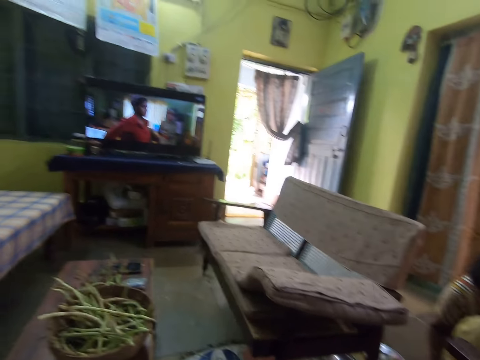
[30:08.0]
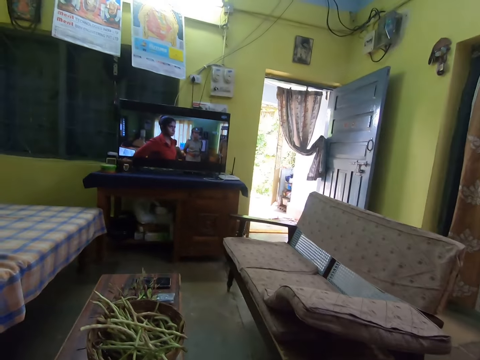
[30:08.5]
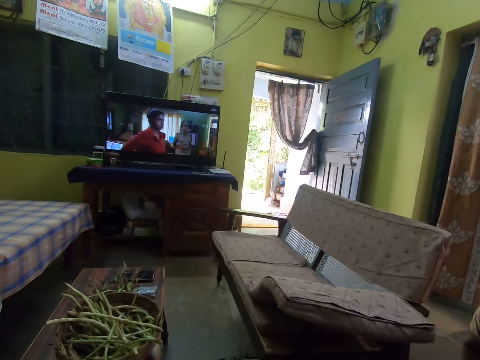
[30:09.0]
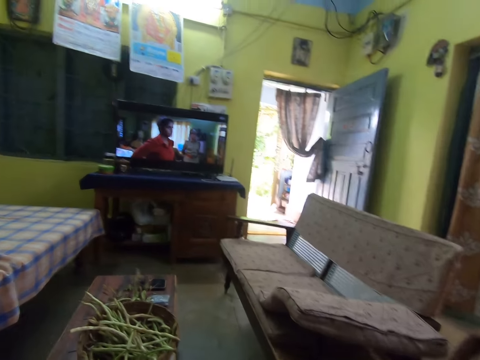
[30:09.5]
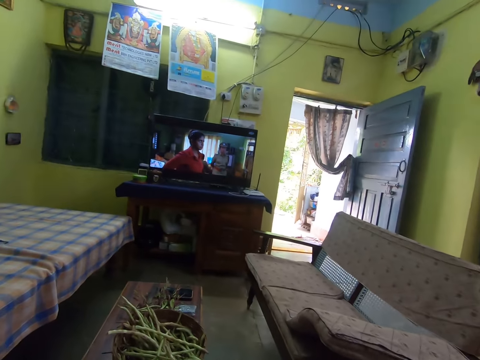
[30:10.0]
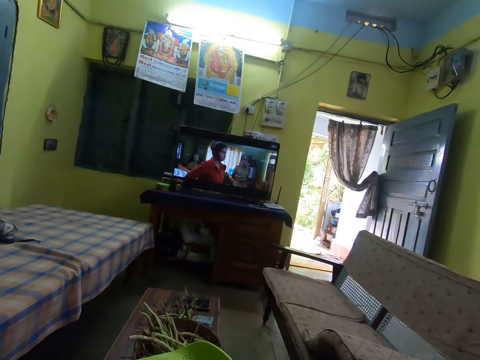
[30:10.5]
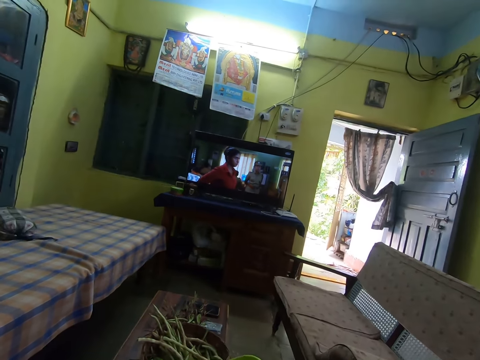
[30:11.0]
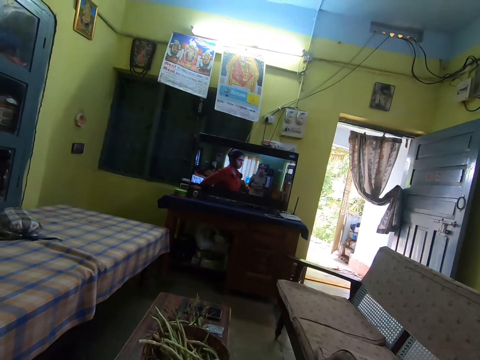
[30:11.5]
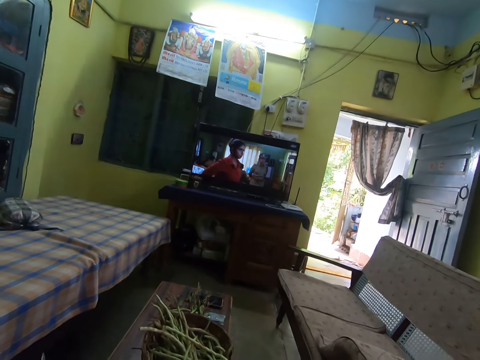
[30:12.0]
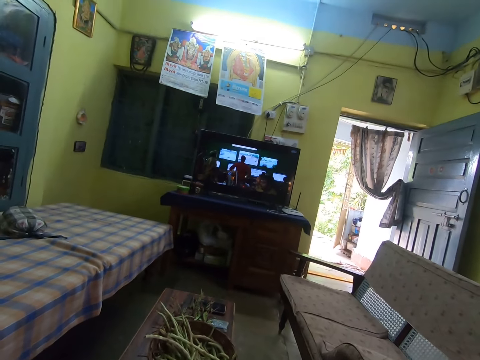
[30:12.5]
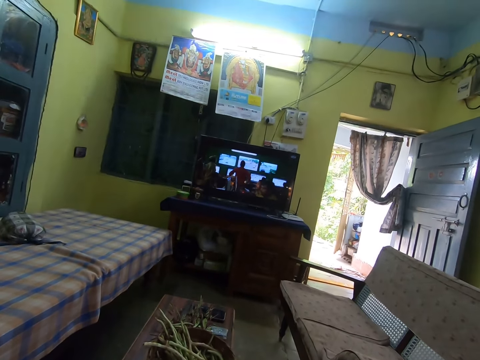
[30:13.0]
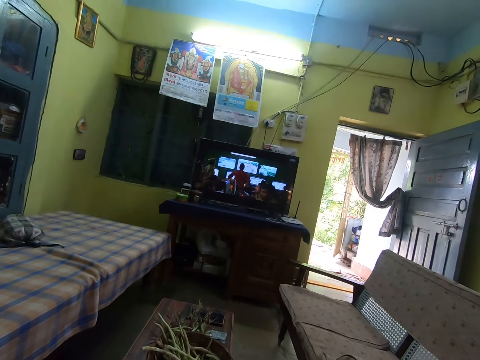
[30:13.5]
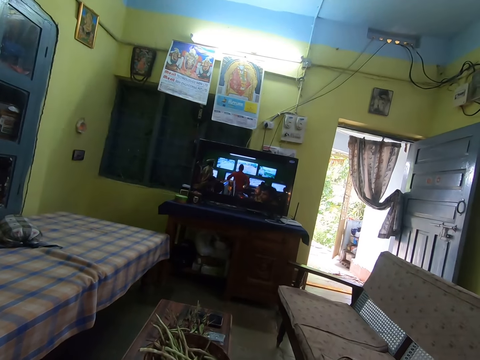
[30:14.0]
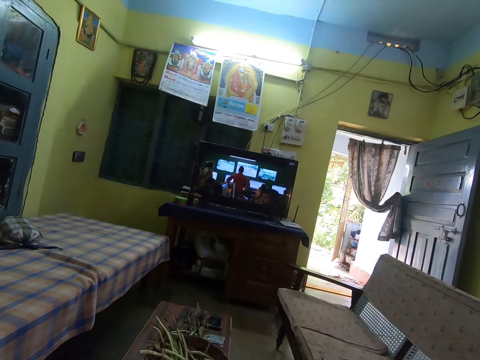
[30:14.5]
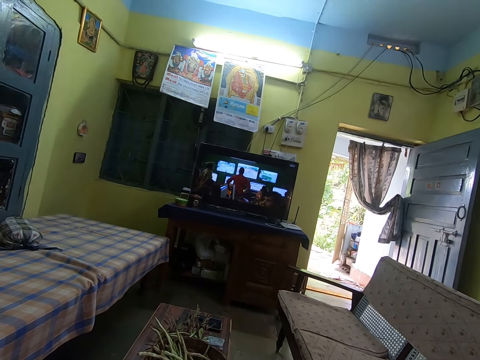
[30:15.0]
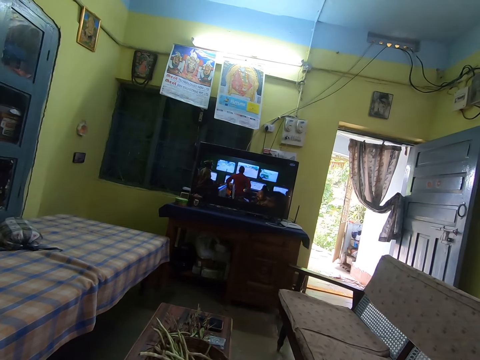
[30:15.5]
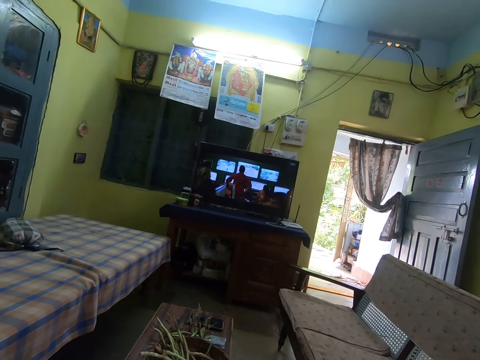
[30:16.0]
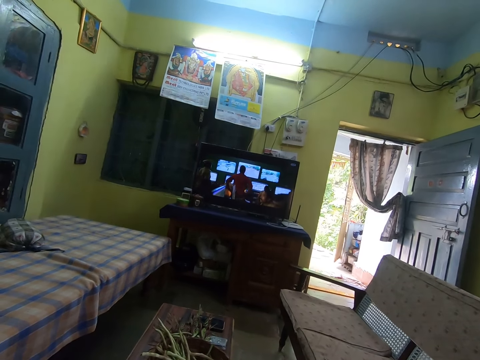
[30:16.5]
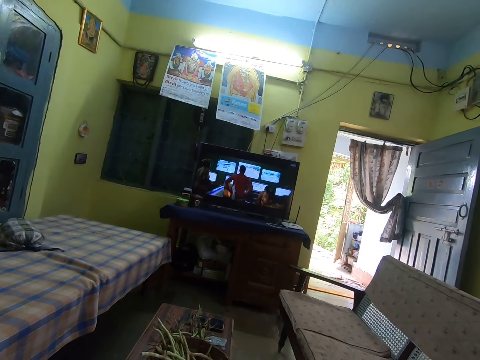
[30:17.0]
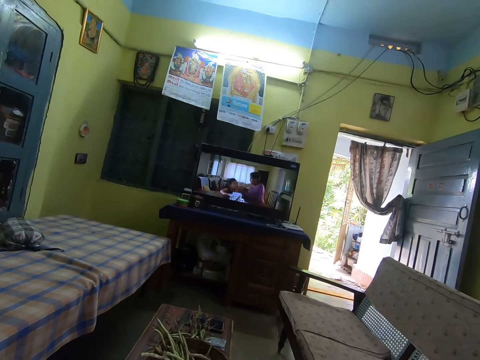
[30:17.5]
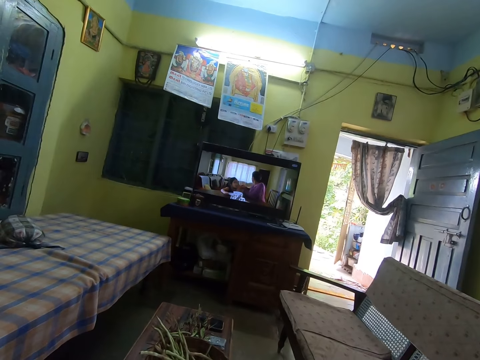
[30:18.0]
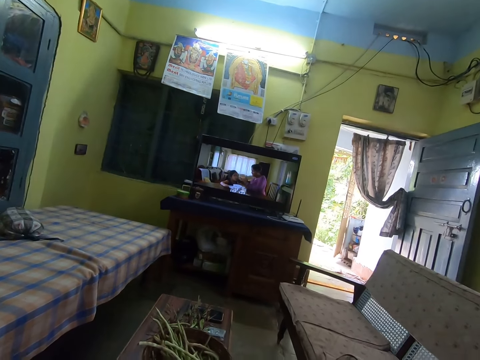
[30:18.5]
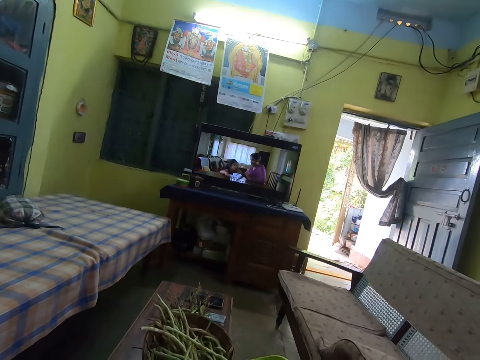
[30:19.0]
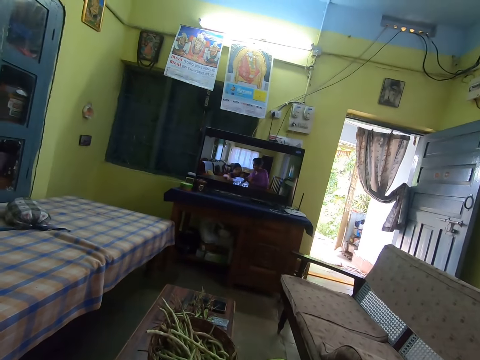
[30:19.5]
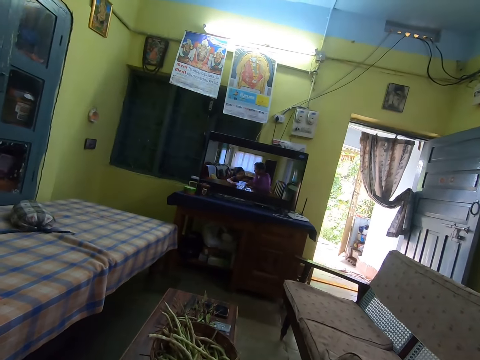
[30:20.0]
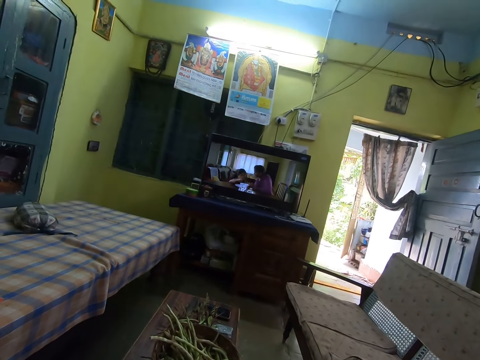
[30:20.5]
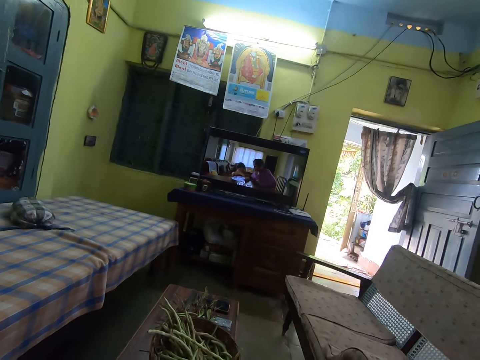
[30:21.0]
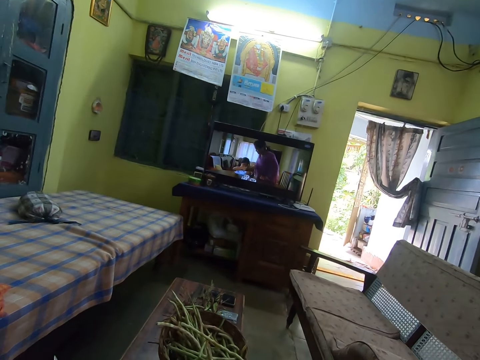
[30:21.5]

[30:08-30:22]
The camera wearer turns around. They watch the television set in the room.

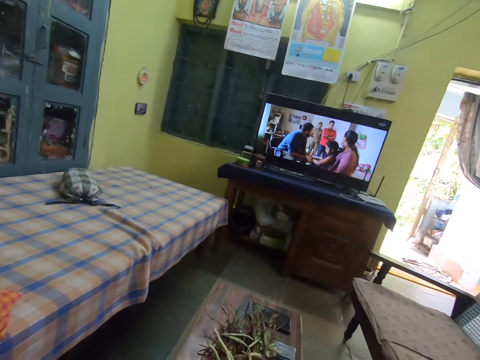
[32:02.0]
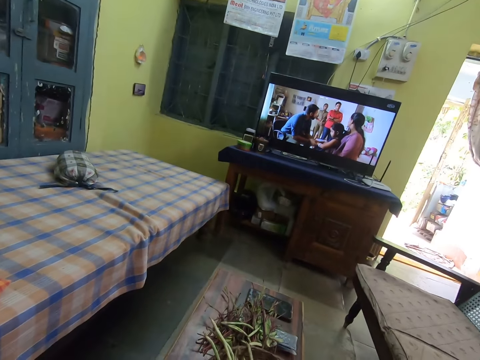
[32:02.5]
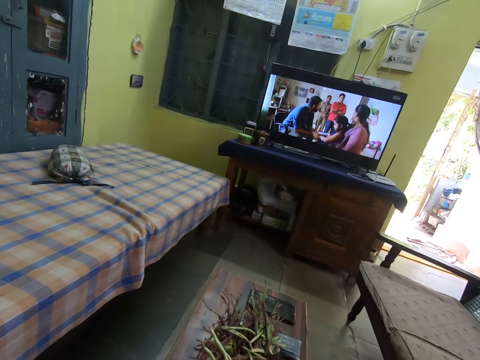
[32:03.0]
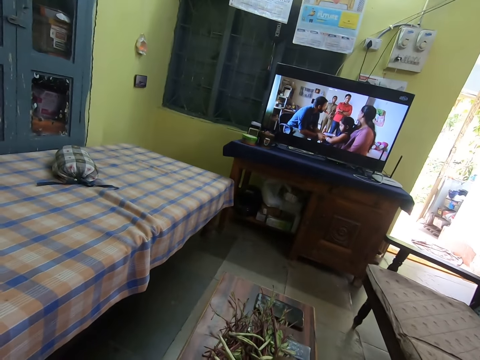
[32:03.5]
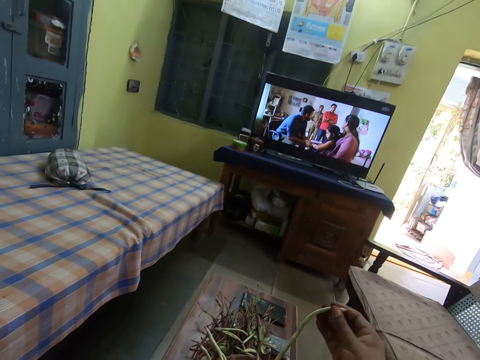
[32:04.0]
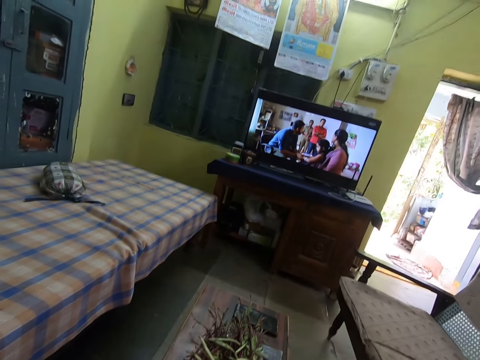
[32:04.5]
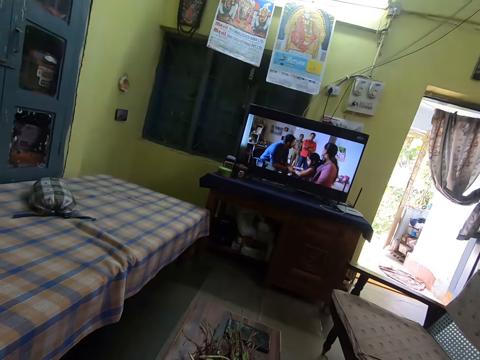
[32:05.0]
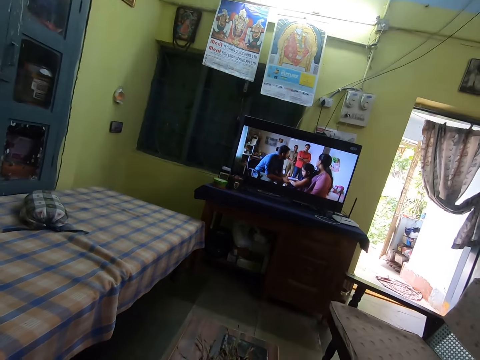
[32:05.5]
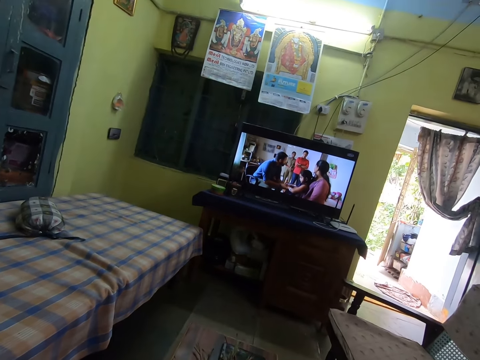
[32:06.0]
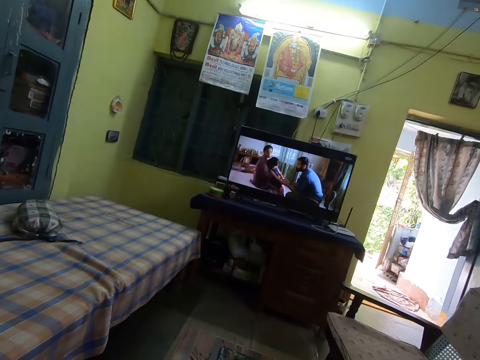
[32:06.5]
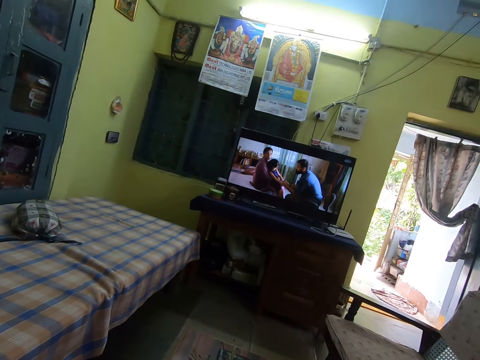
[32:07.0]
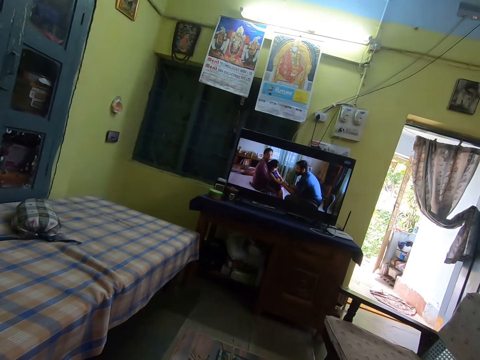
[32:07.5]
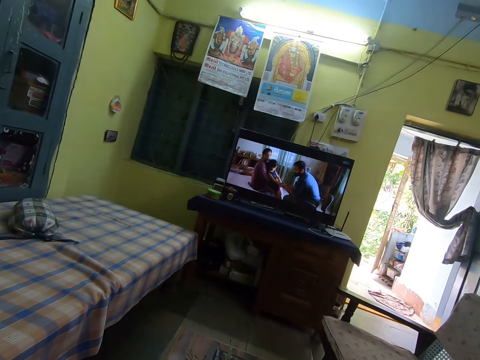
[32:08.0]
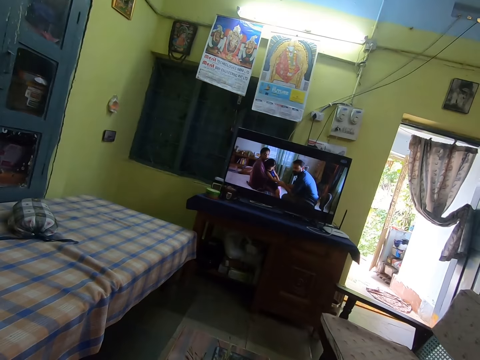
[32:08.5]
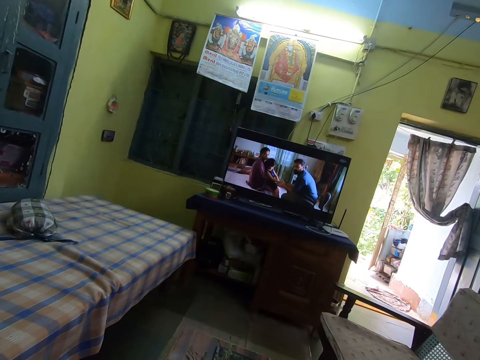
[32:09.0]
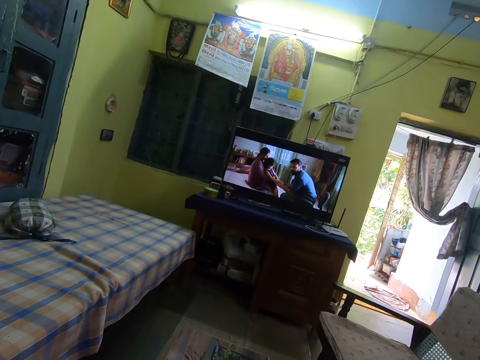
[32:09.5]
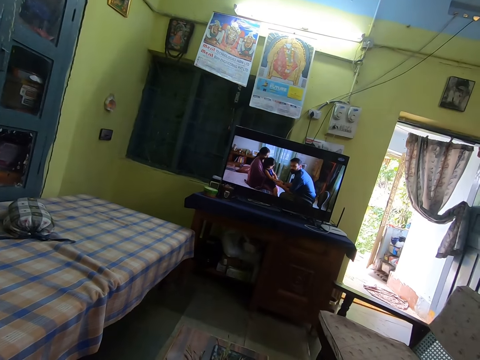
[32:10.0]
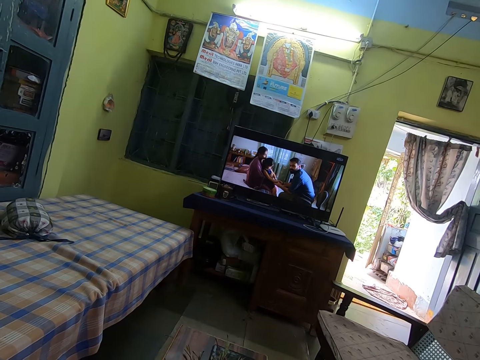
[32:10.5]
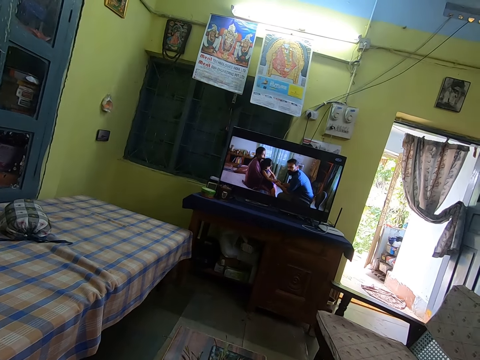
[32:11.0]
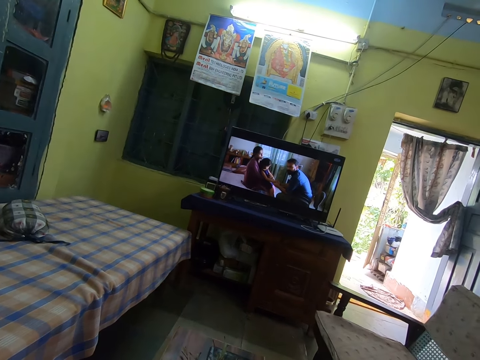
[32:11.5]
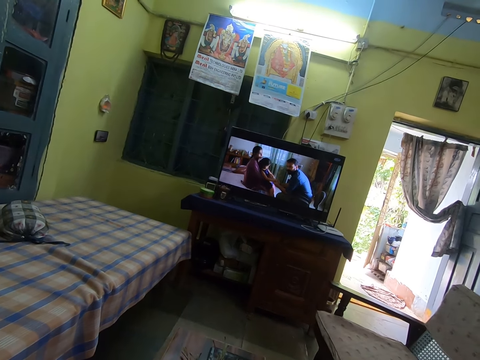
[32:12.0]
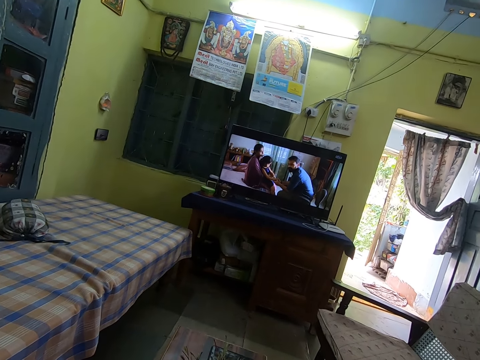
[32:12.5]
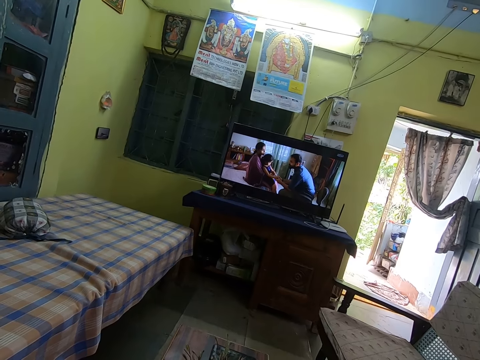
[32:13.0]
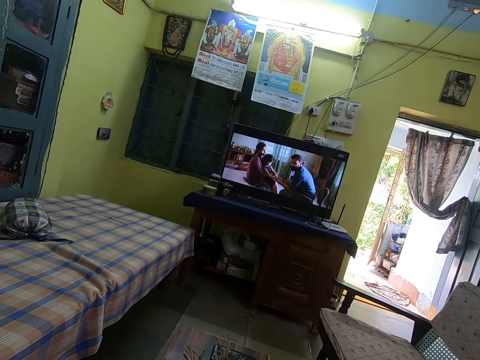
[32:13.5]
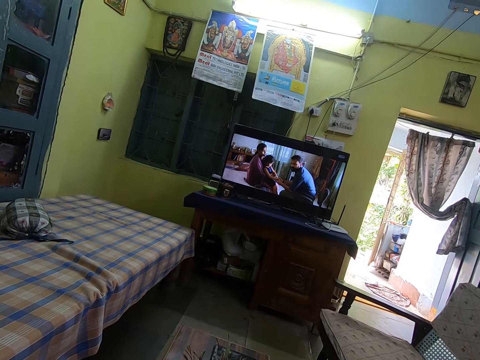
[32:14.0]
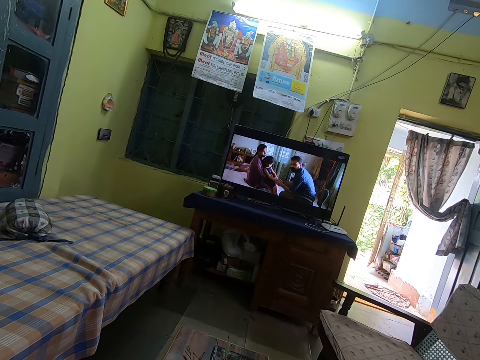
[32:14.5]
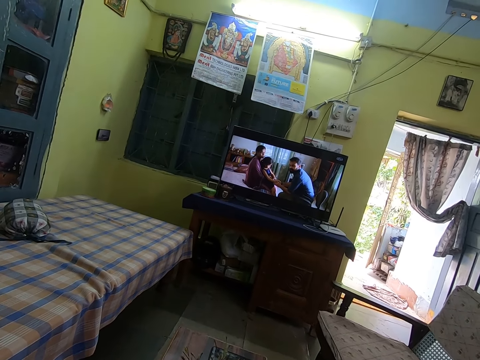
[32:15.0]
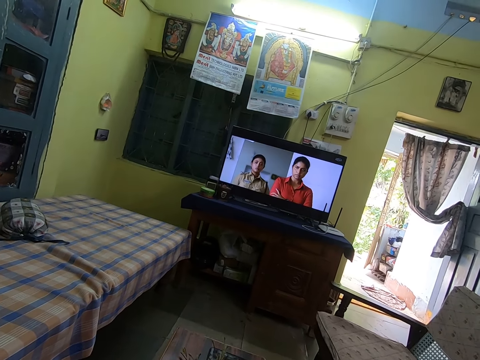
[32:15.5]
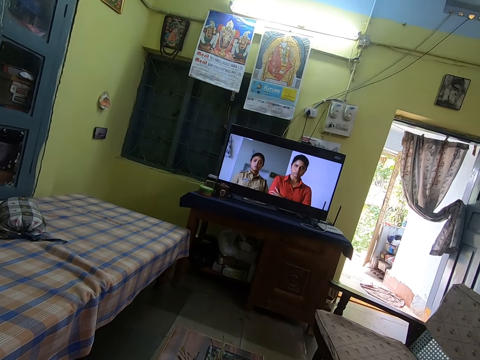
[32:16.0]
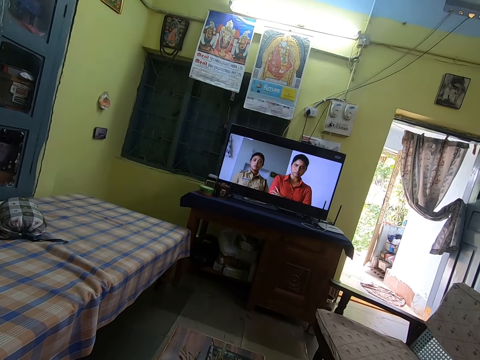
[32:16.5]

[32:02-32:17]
The camera wearer picks a bean pod from a basket on the table with his right hand.
